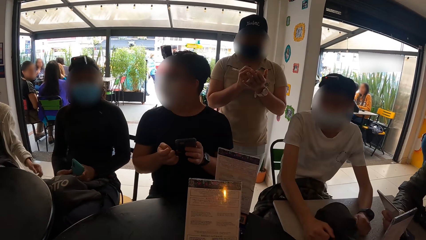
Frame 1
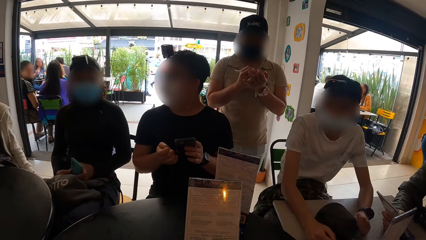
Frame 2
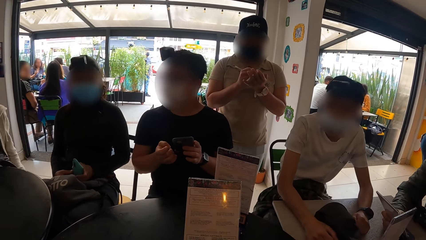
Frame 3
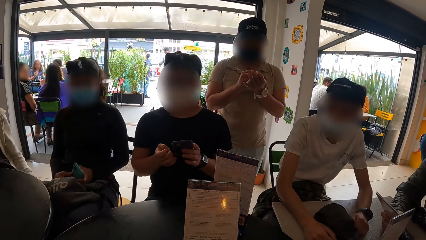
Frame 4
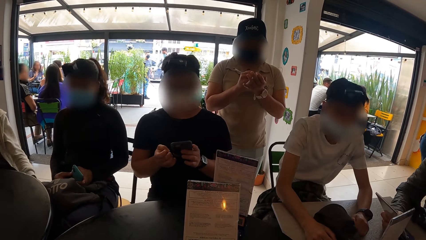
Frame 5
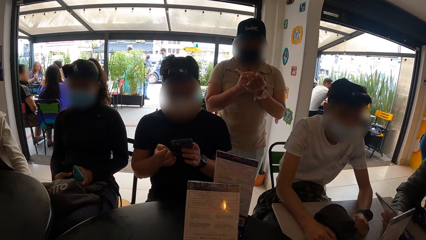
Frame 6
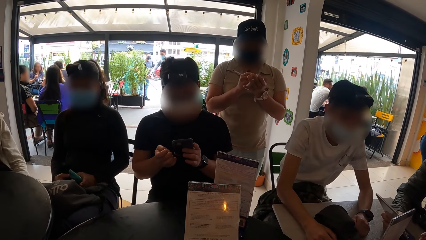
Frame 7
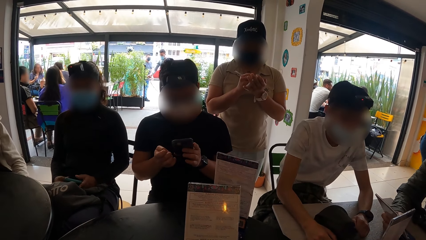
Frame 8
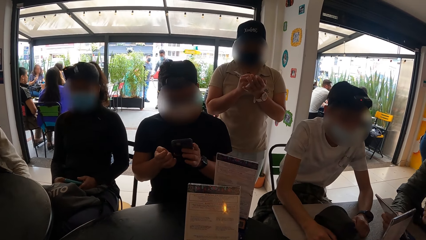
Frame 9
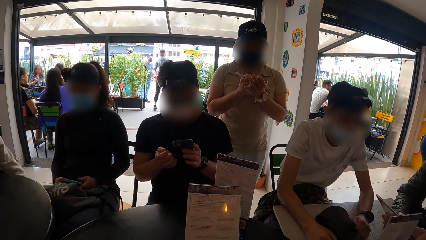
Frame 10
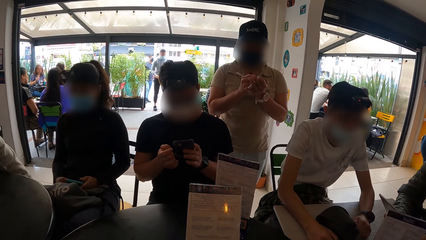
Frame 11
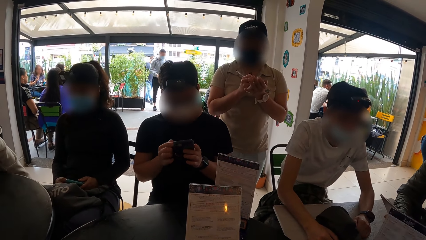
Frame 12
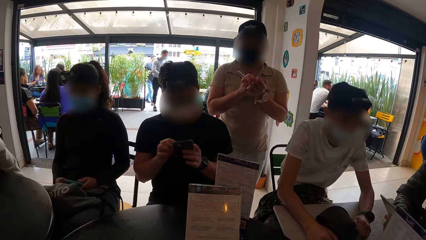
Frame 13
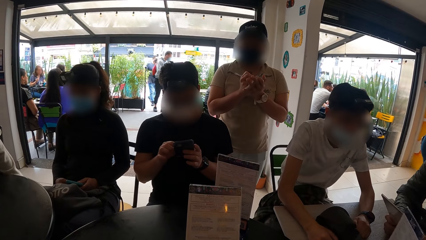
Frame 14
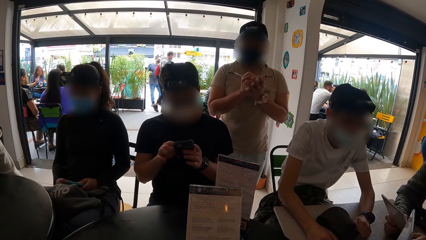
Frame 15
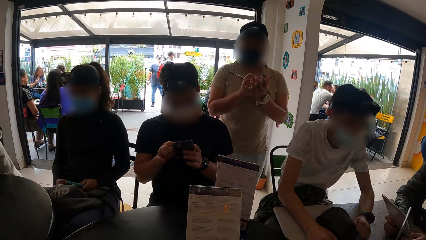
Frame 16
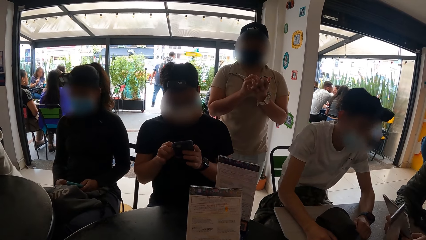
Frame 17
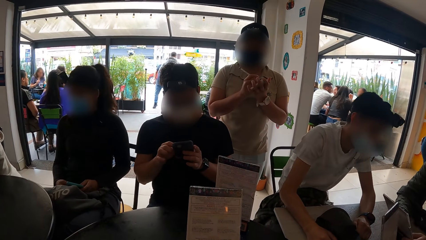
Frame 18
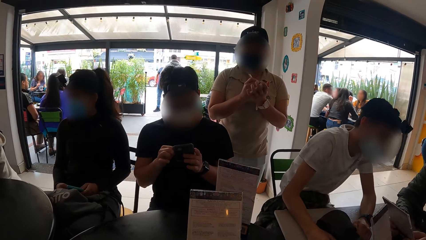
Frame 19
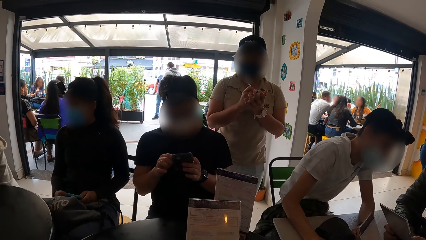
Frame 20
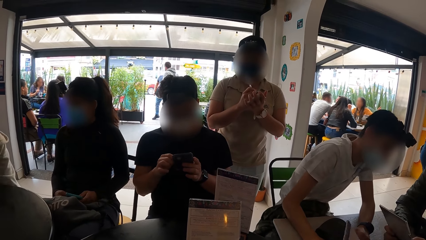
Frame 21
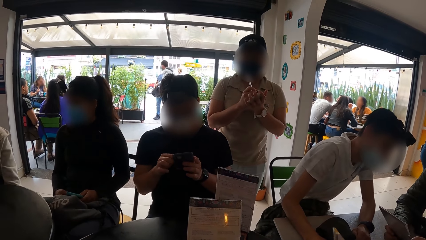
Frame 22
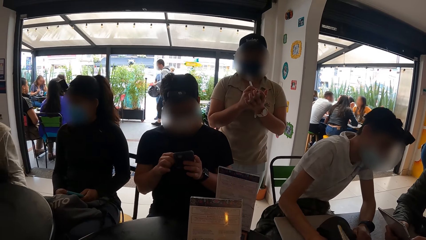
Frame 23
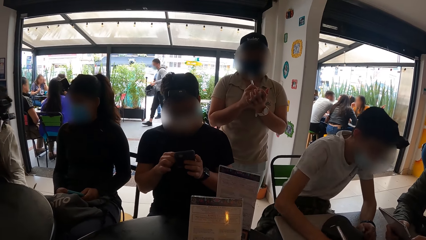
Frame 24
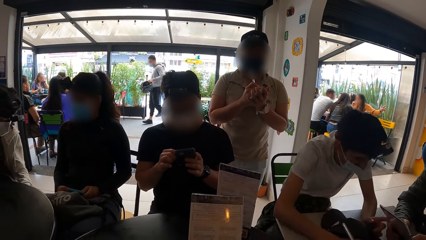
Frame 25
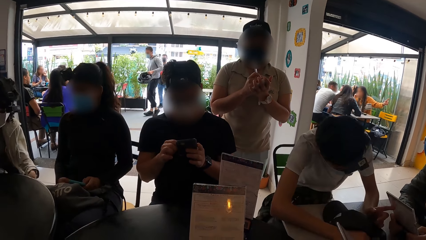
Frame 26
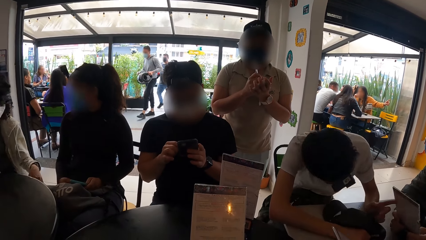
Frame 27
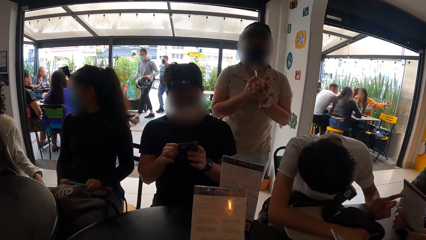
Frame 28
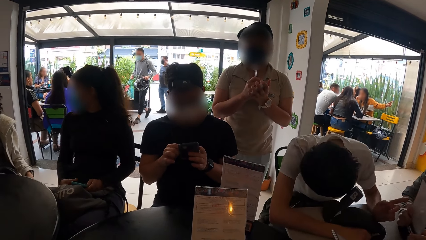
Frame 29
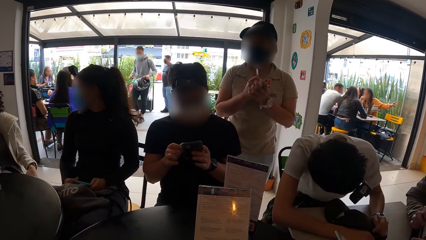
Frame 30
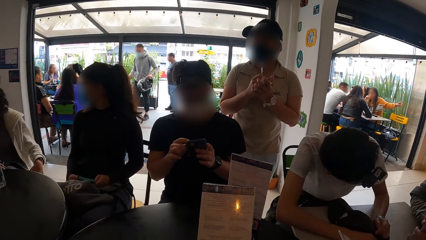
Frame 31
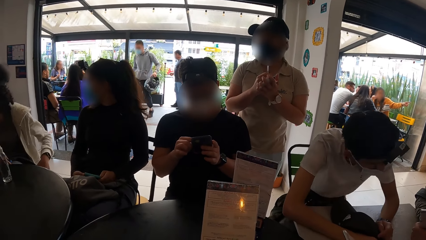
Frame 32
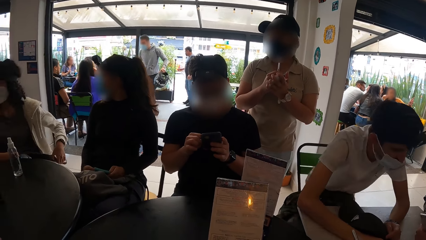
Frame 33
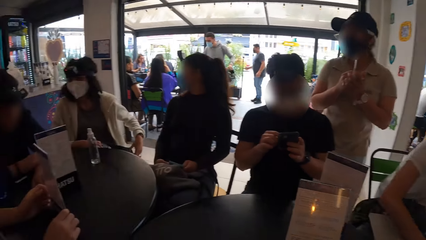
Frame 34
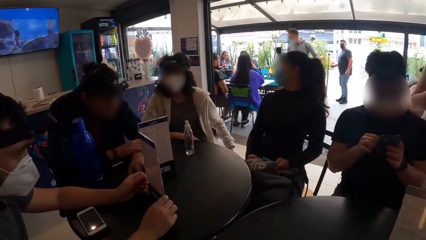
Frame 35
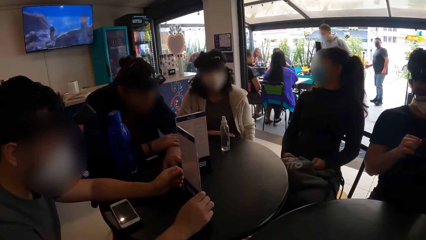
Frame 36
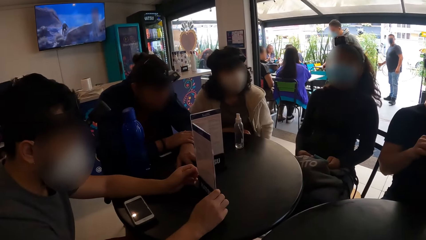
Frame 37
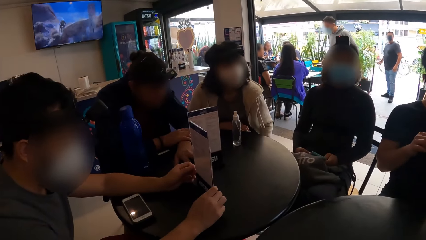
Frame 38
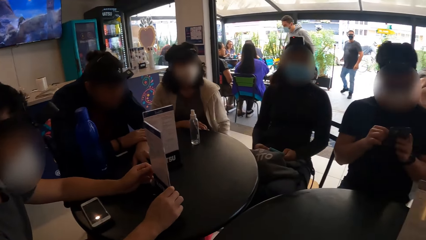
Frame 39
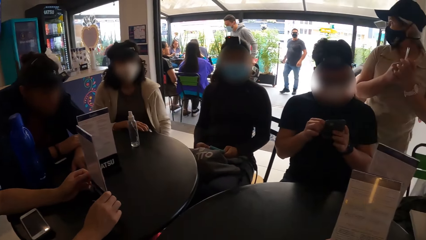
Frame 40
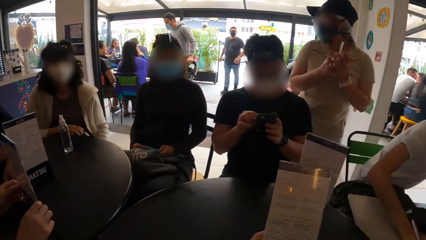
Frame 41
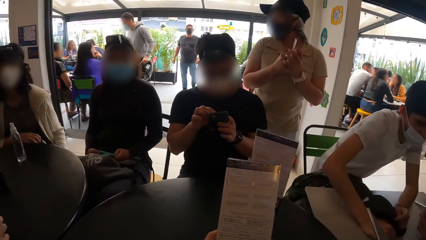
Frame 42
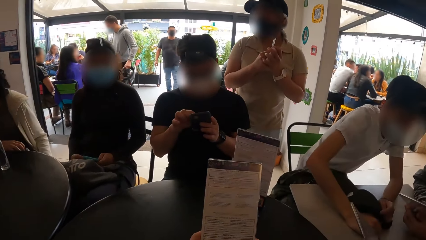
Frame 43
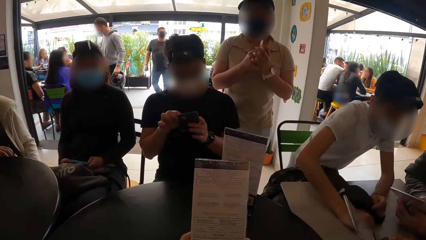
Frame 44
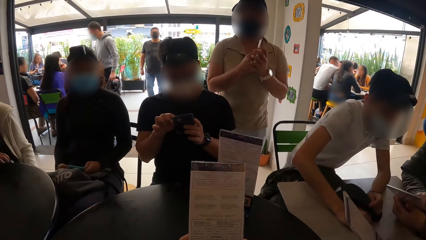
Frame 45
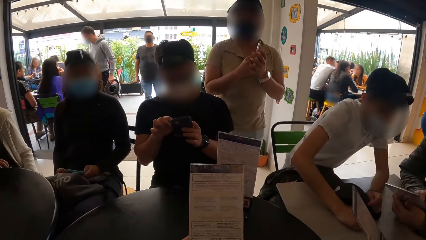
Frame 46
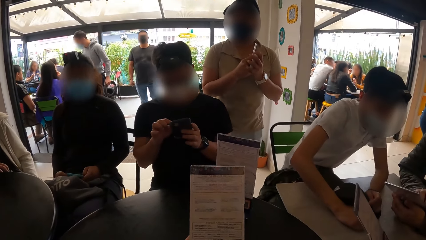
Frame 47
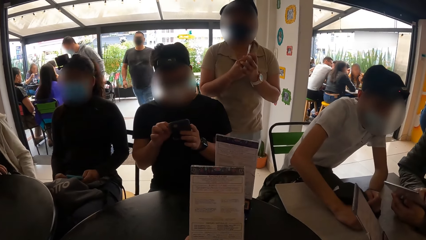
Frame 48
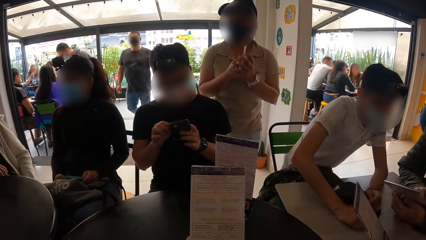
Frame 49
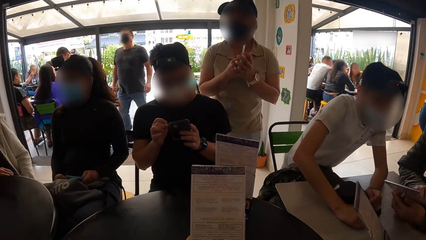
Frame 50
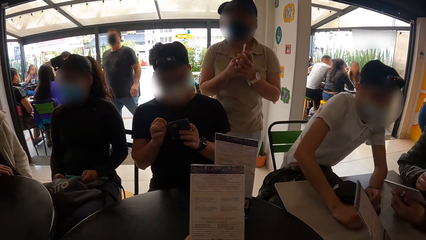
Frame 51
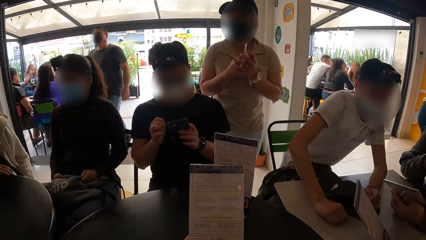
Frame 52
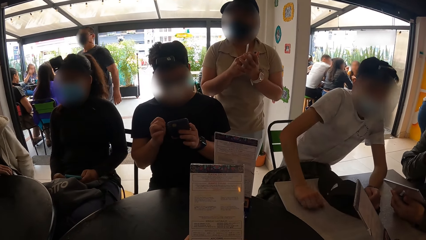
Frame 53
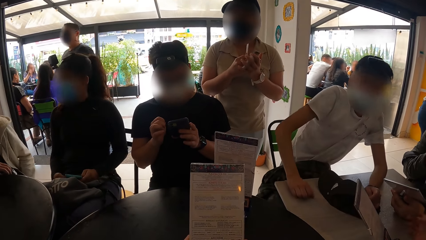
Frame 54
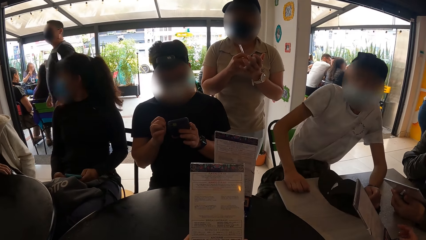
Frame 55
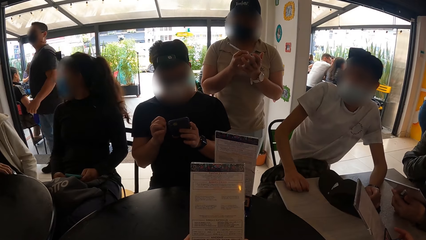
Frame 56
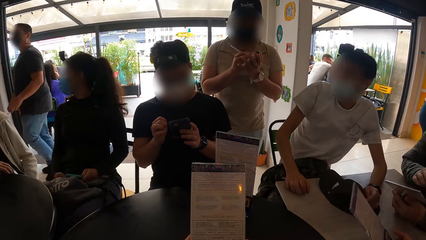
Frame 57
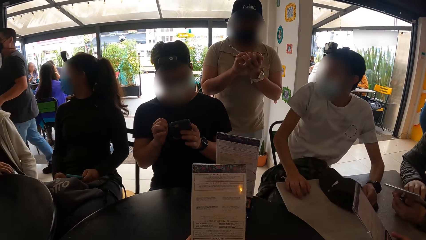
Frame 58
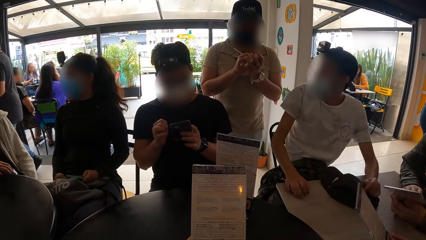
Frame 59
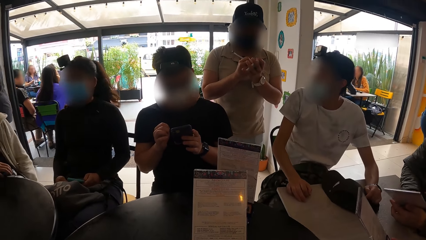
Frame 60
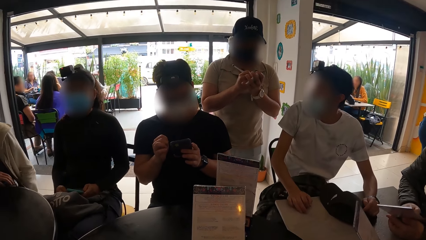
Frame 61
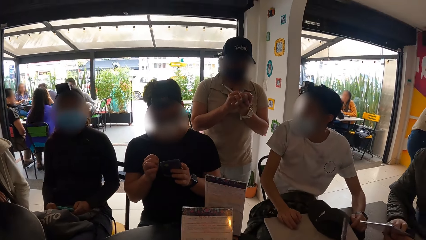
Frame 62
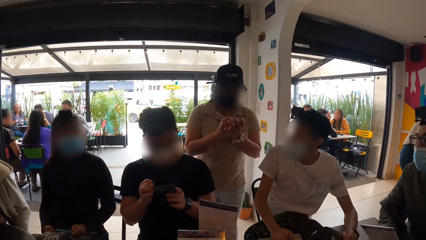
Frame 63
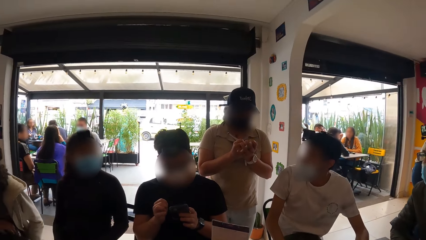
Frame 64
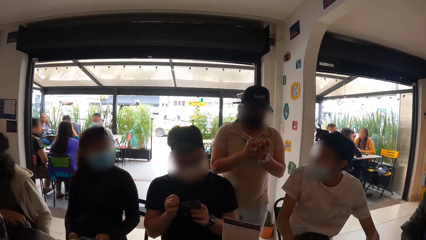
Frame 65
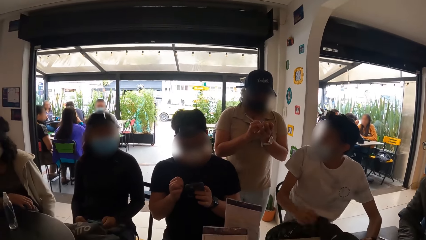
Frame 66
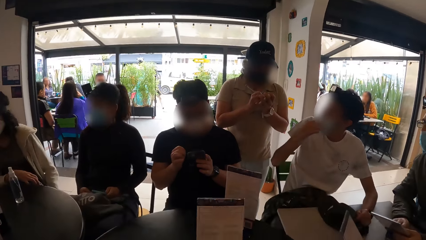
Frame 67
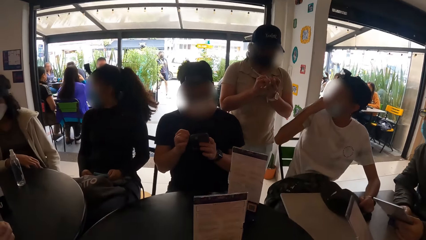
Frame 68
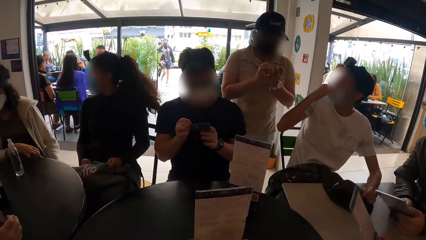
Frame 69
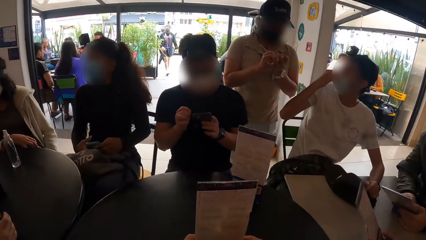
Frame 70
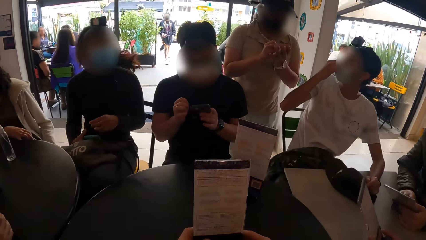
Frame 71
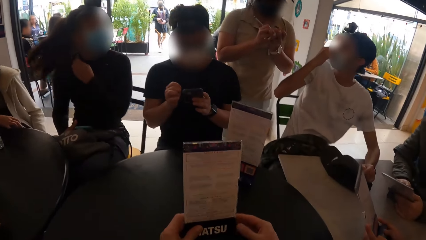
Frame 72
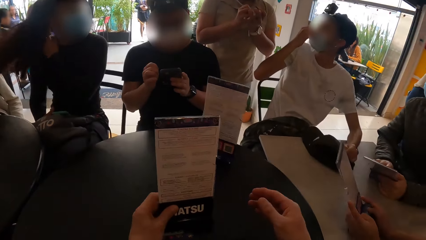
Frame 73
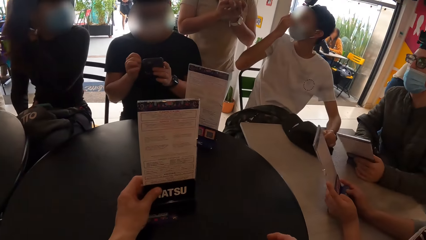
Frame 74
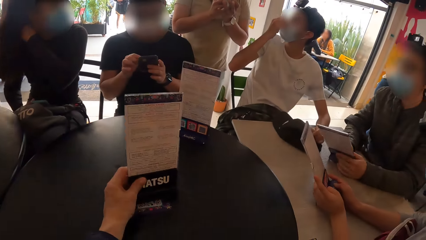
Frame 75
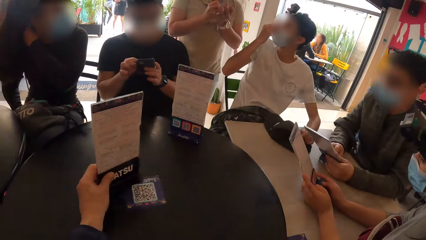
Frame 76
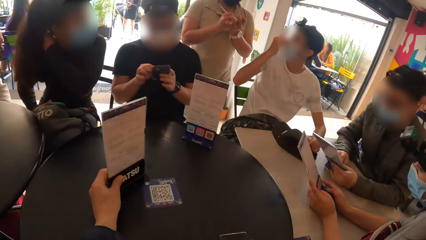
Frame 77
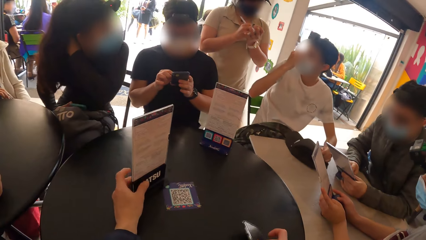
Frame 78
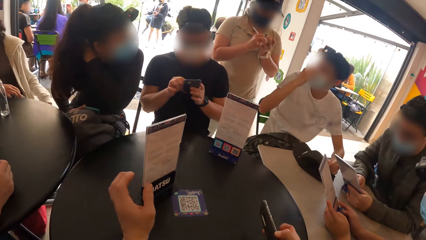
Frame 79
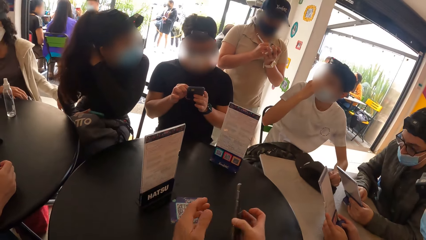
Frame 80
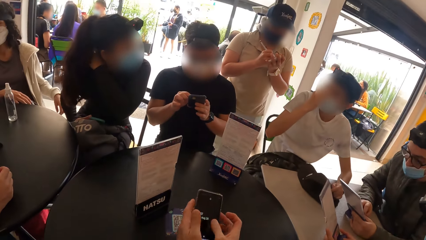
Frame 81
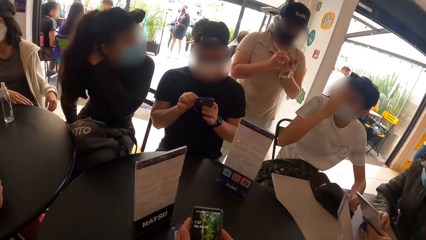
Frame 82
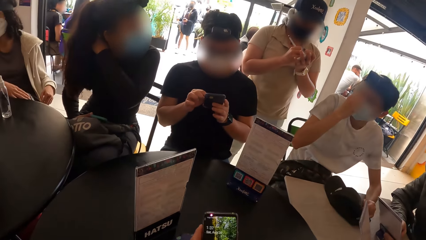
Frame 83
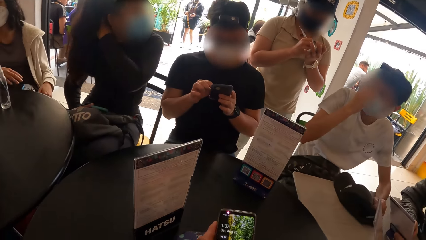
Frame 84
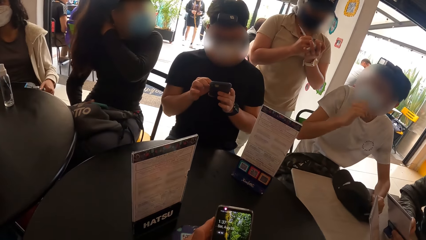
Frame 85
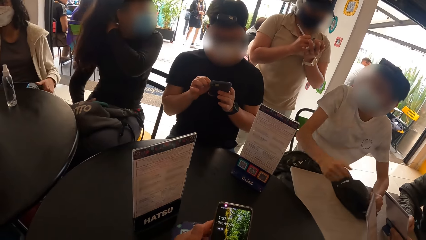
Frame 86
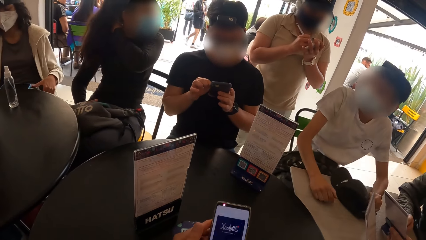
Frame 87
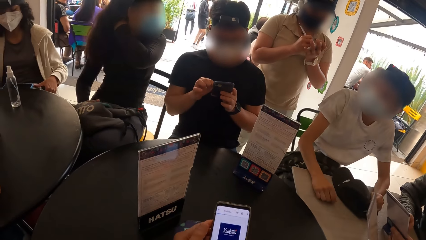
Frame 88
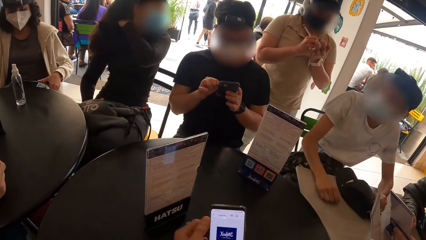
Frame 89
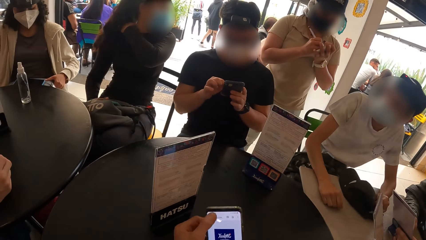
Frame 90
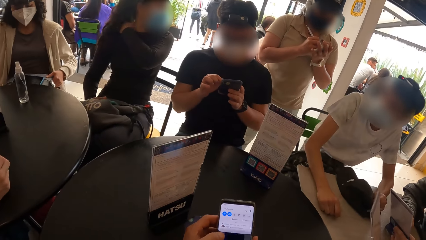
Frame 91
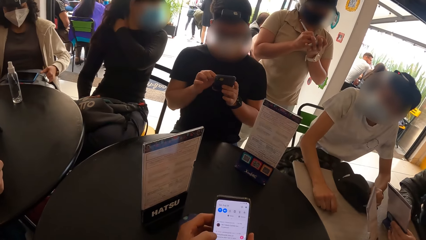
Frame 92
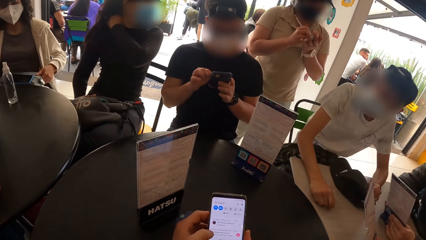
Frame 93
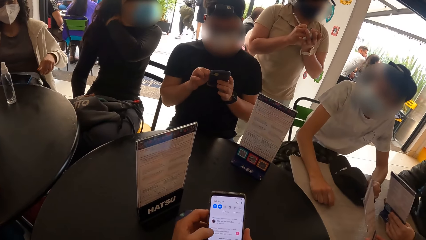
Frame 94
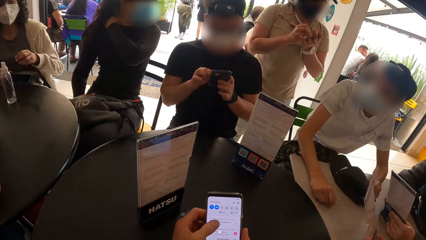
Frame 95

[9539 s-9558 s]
The camera wearer stares around the room. The man places his right hand on his nose mask. The woman places her left hand on her neck. The camera wearer holds the menu with his left hand. He puts the book on the table. He picks the phone from the pocket. He operates the mobile phone with both hands.
